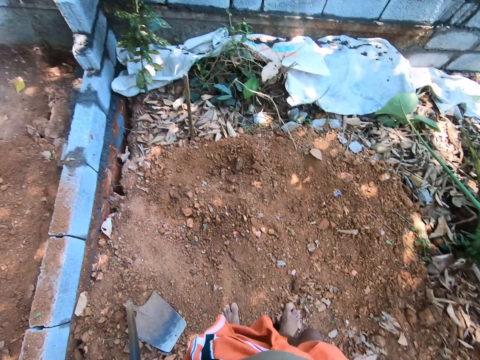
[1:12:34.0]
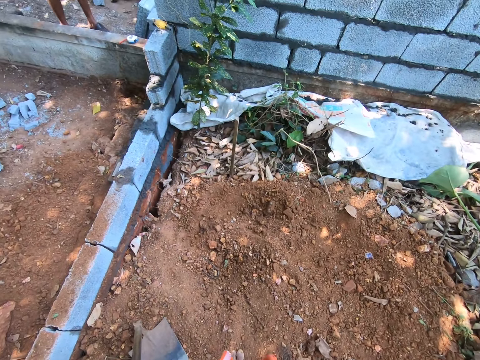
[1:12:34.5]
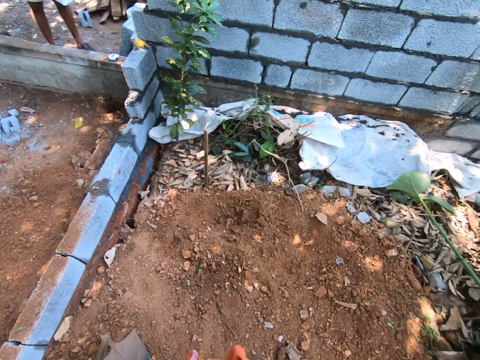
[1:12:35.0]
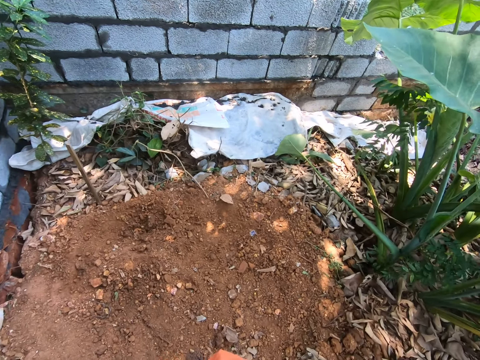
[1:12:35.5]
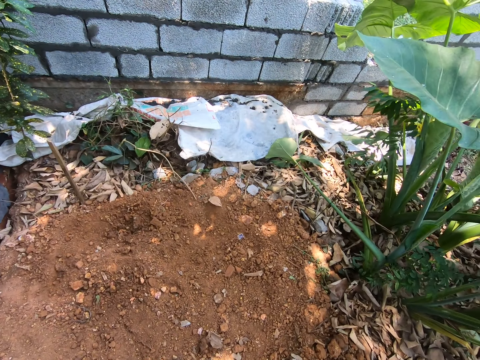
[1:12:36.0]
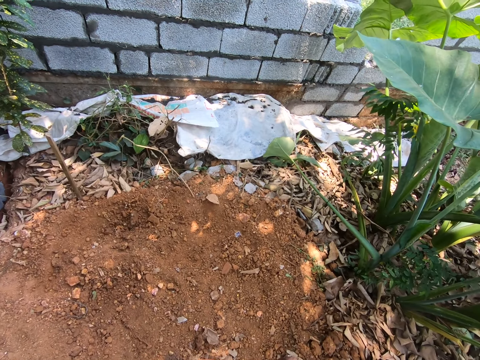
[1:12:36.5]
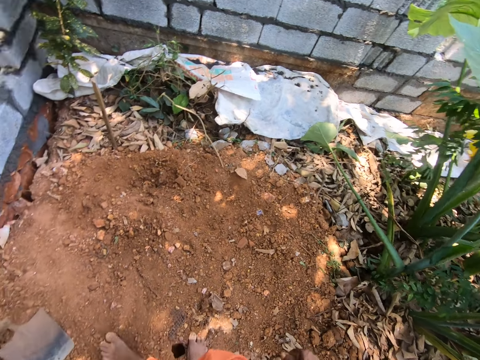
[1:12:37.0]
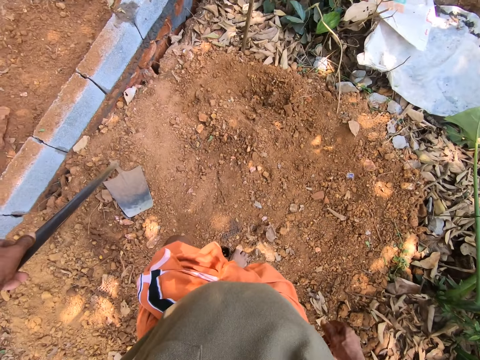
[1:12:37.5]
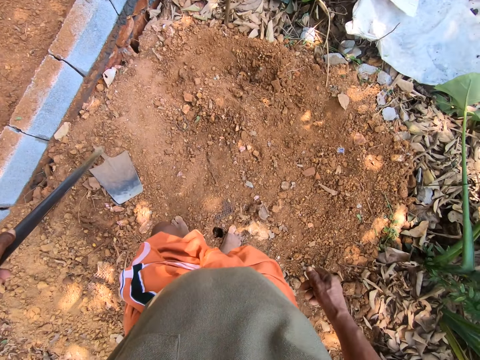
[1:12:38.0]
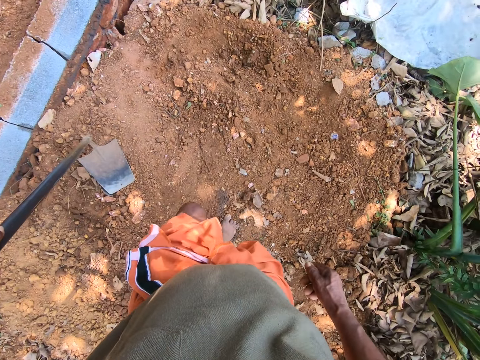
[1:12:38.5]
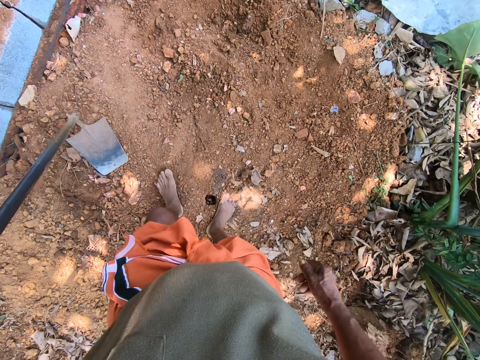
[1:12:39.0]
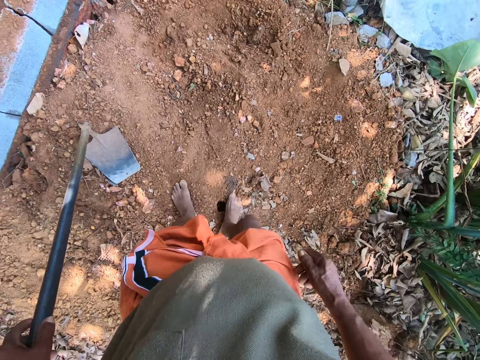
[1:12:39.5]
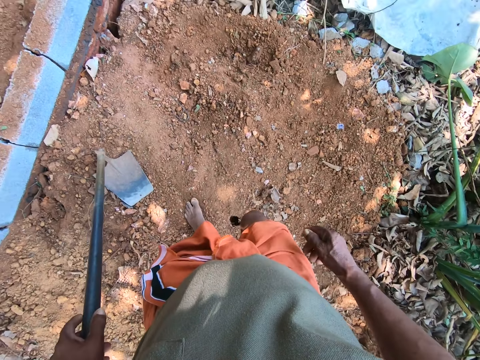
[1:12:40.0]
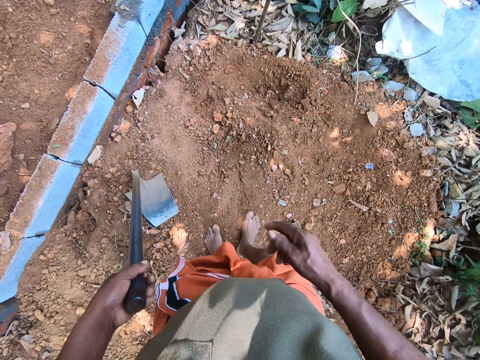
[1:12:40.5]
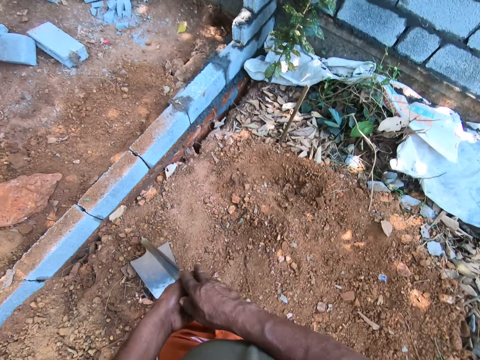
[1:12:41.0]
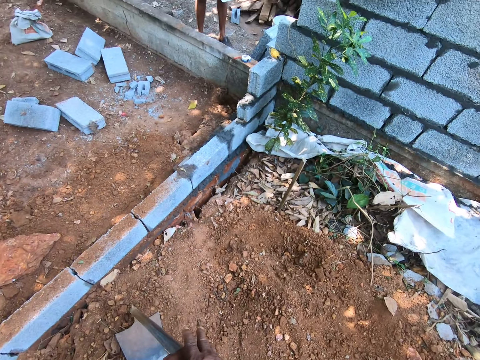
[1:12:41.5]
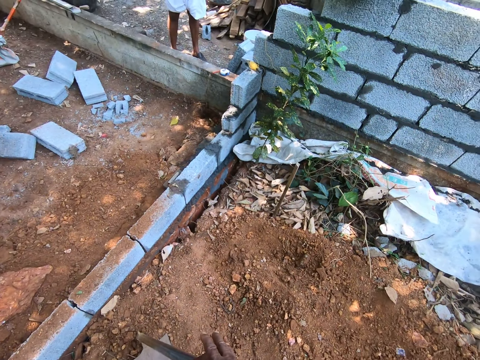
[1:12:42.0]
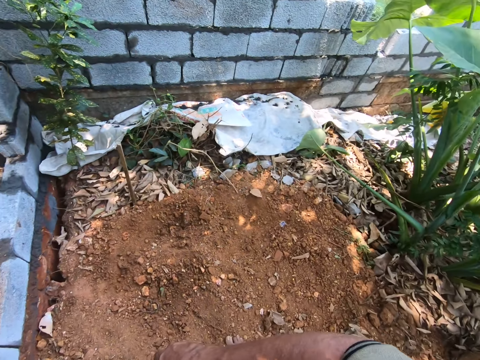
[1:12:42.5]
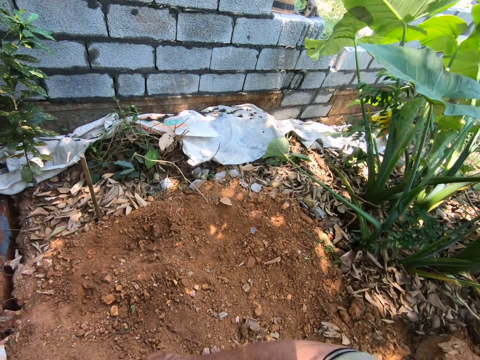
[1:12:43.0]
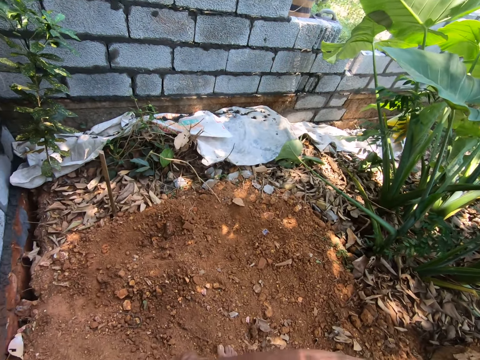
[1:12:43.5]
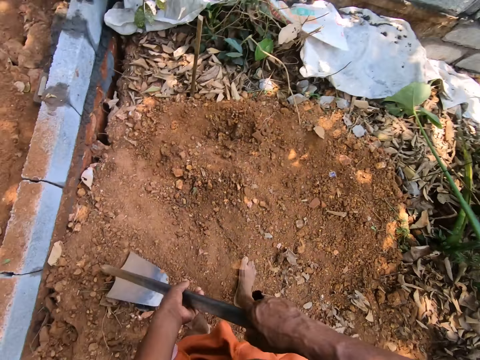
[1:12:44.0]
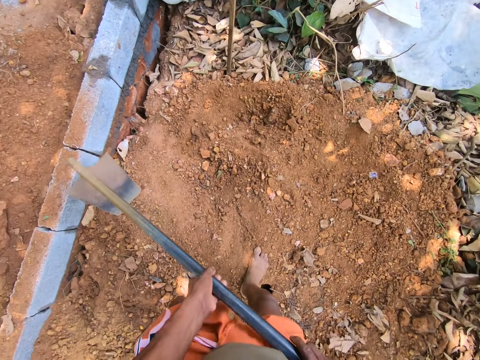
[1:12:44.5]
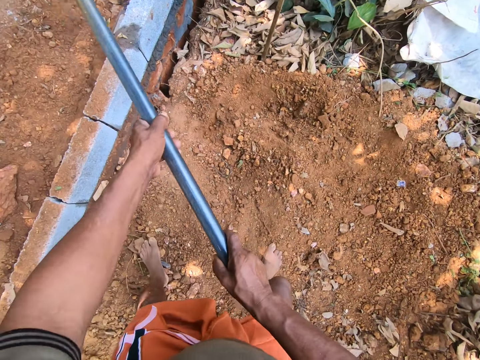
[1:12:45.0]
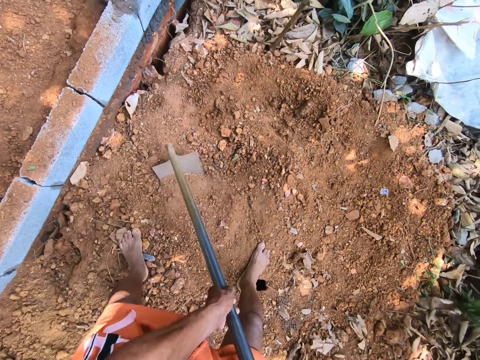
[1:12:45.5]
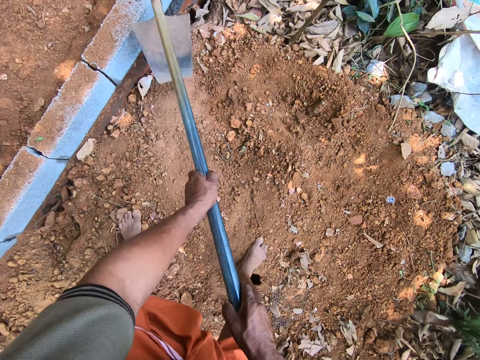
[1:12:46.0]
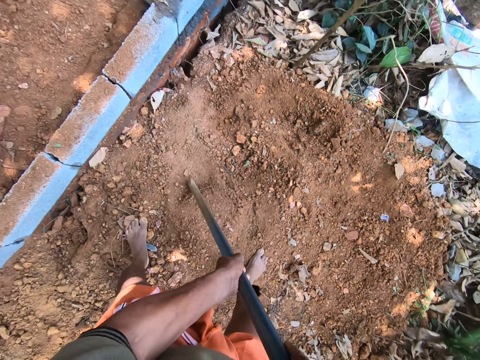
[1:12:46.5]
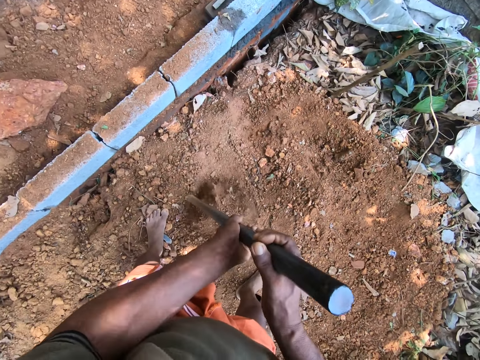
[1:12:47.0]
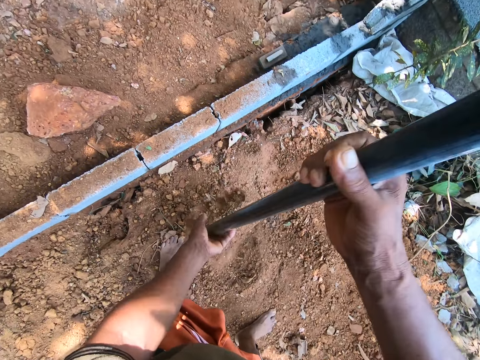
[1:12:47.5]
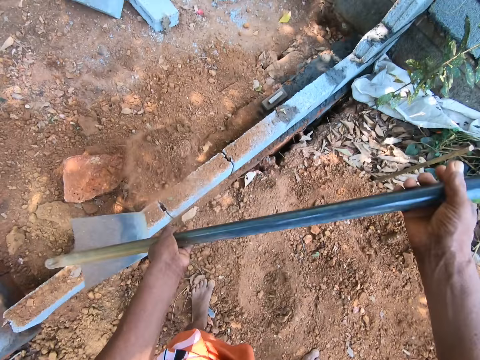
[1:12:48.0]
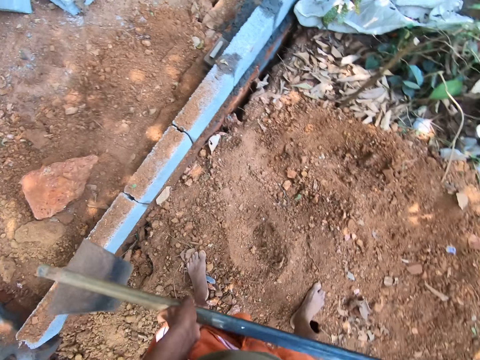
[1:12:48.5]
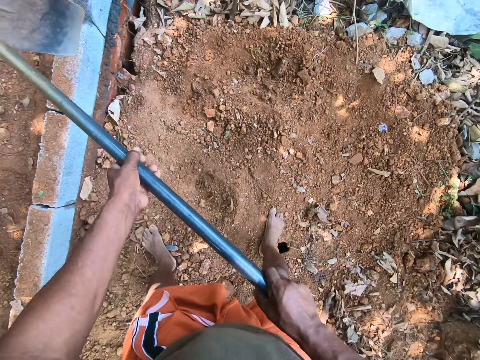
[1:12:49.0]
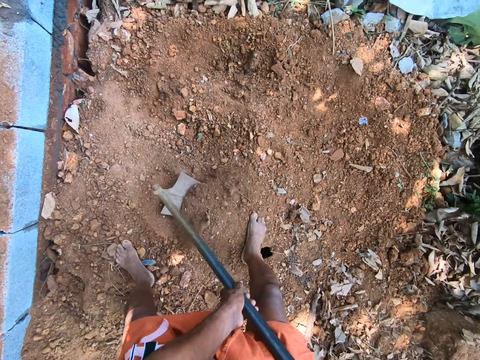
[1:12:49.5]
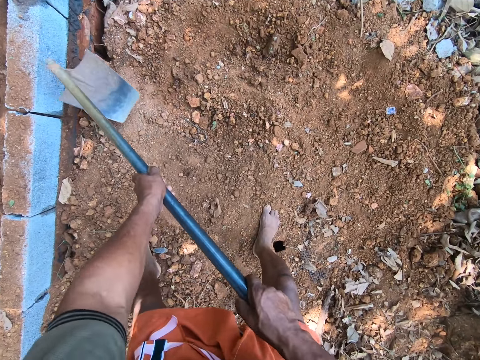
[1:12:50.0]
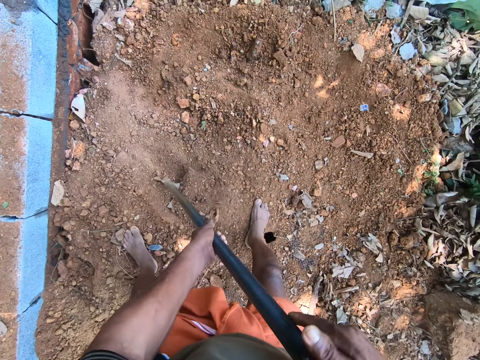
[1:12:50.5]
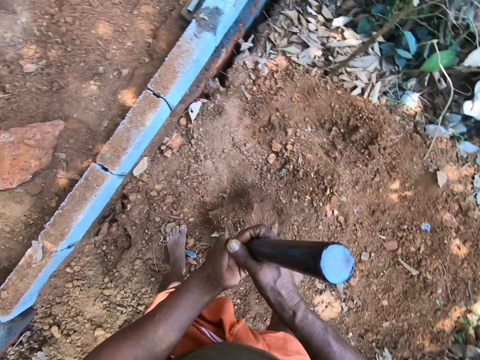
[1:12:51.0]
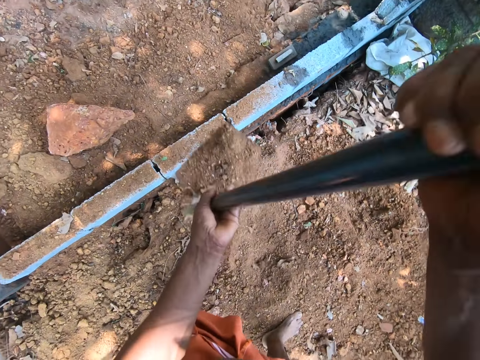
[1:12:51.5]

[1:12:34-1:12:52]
The camera wearer gathers the soil on the ground with the hoe in both hands. They dig a field area. They pack the soil on the ground with the hoe in both hands. They scoop soil from the ground. They dump the soil on the ground with the hoe in both hands. They scoop soil from the ground. They pack the soil on the ground with the hoe in both hands.

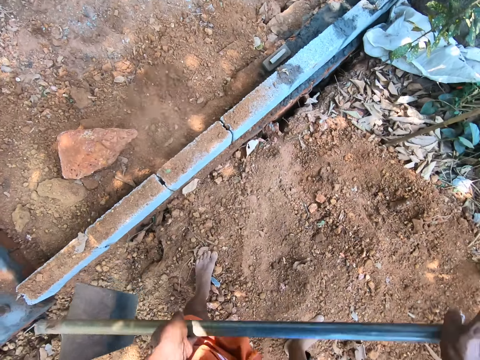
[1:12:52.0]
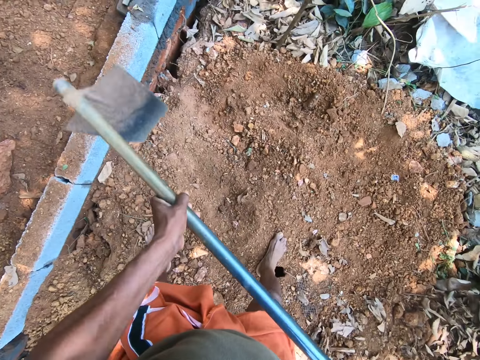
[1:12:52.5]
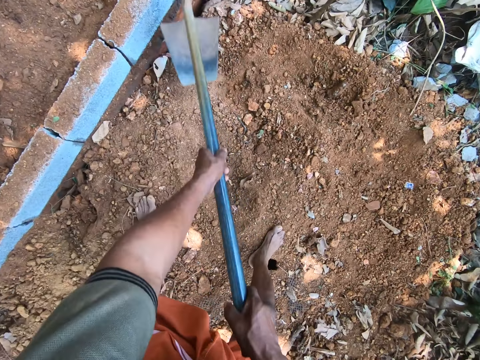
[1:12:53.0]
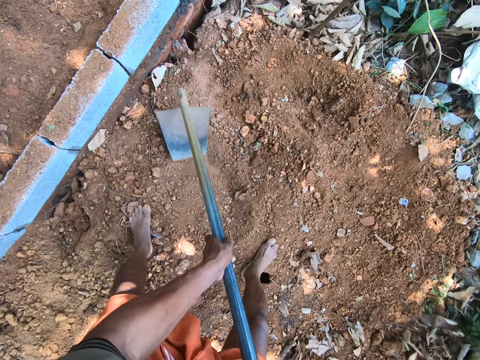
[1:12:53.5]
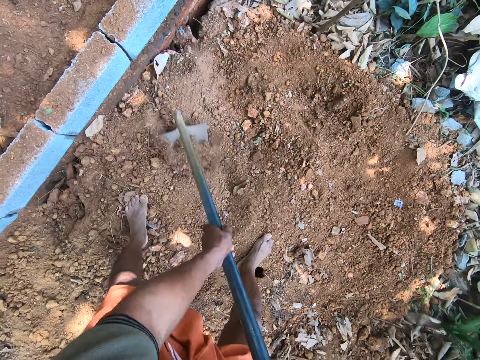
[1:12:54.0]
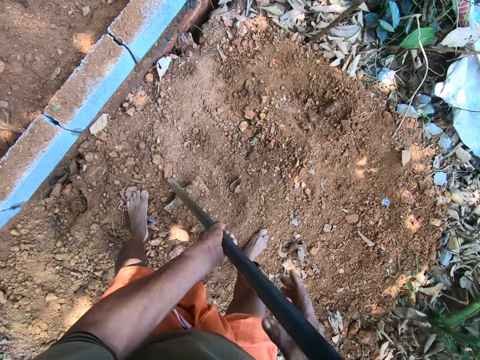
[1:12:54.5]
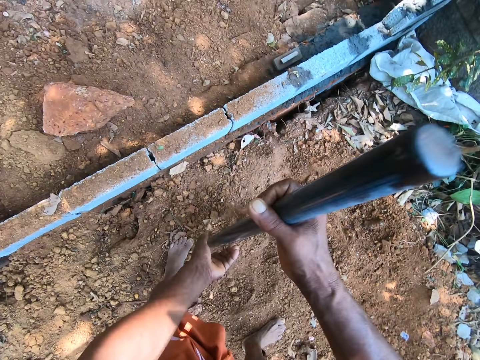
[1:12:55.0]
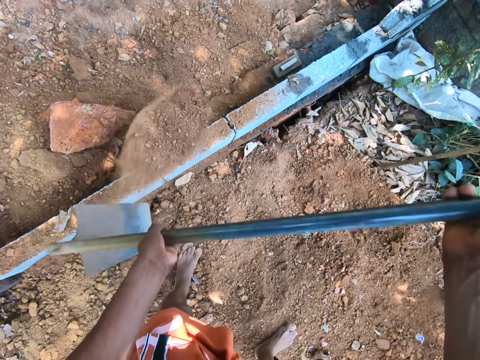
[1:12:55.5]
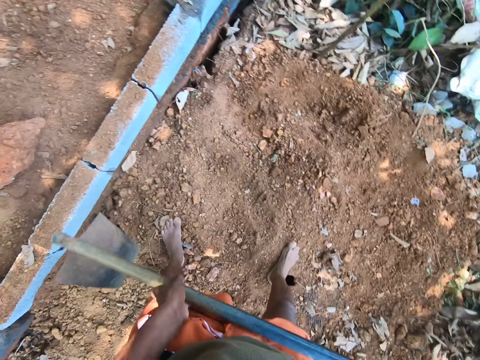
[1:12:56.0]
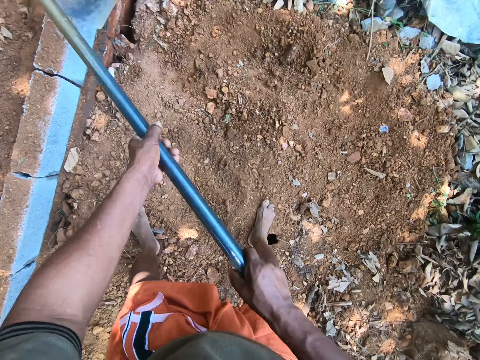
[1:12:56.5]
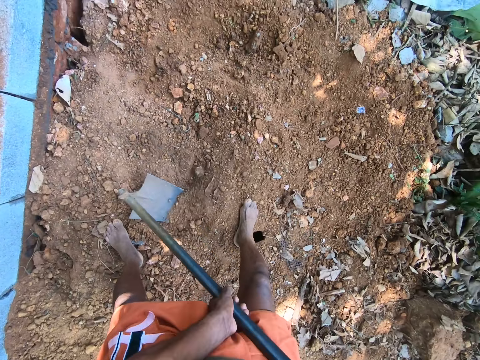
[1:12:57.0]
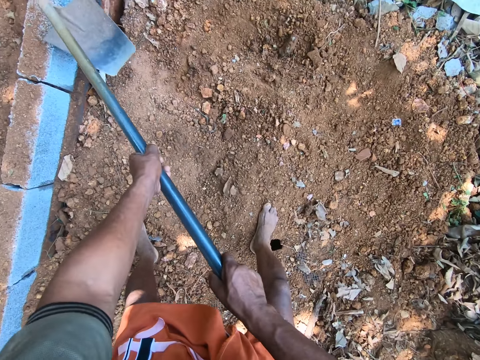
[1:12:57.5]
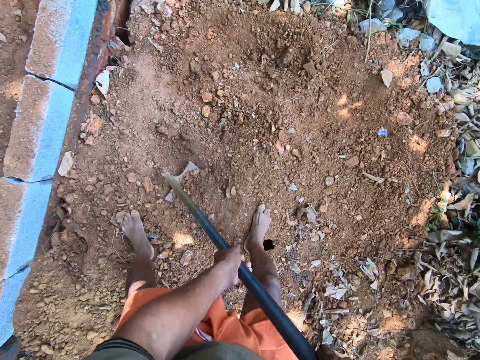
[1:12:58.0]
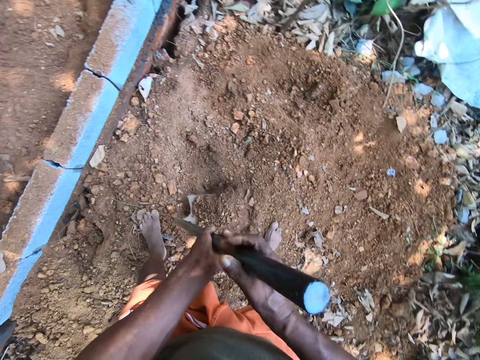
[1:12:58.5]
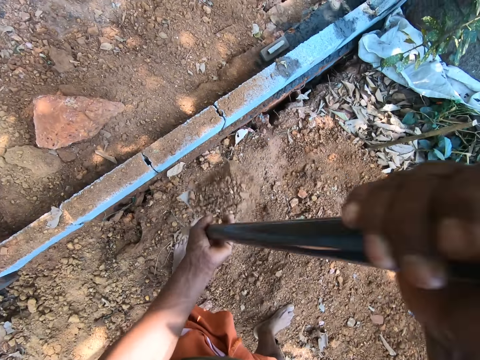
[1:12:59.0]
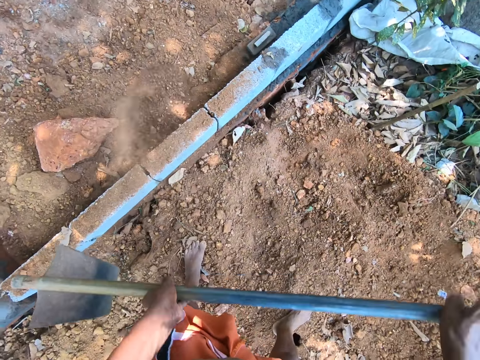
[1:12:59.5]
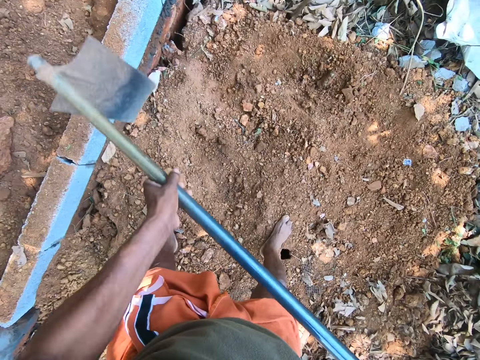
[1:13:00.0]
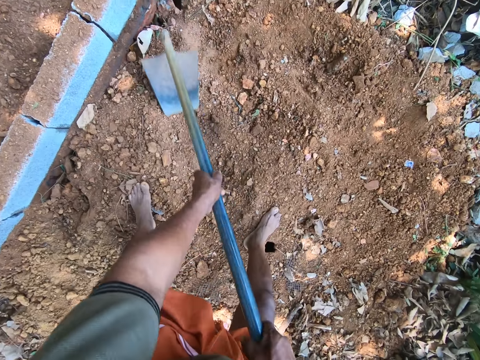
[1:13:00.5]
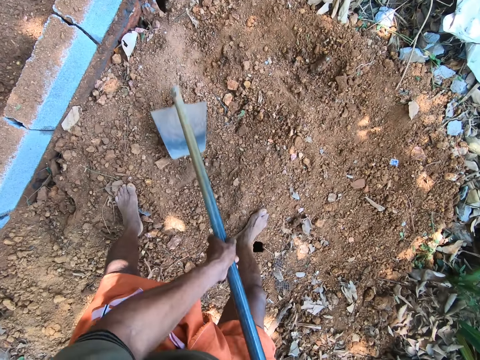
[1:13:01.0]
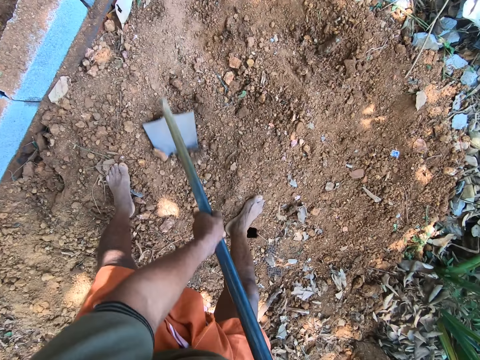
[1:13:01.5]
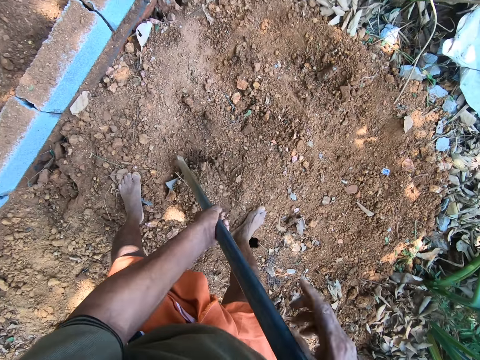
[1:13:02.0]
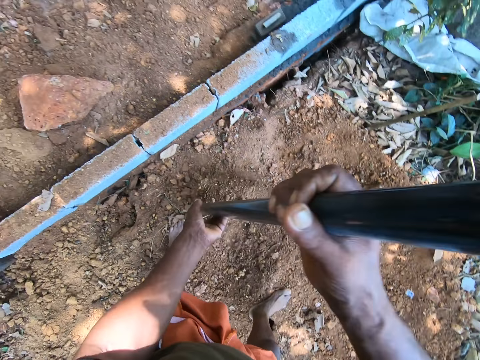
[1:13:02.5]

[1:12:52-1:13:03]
The camera wearer dumps the soil on the ground with the hoe in both hands. They scoop soil from the ground. They pack the soil on the ground with the hoe in both hands. They dump the soil on the ground with the hoe in both hands. They scoop the soil from the ground. They pack the soil on the ground with the hoe in both hands. They dump the soil on the ground with the hoe in both hands. They pack the soil on the ground with the hoe in both hands. They scoop the soil from the ground.
